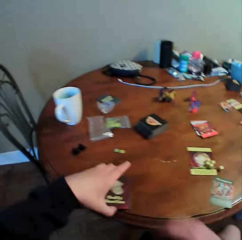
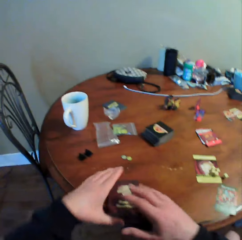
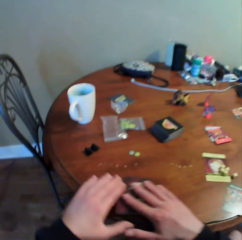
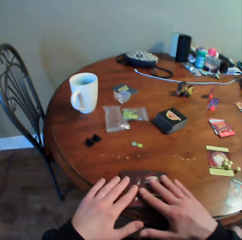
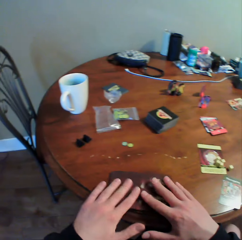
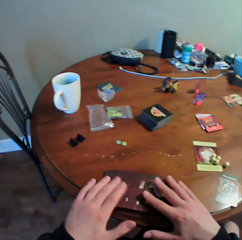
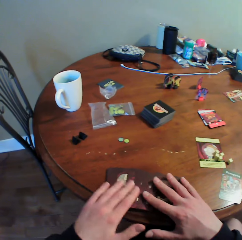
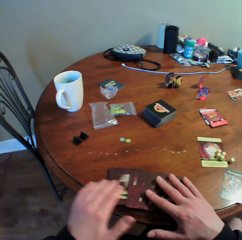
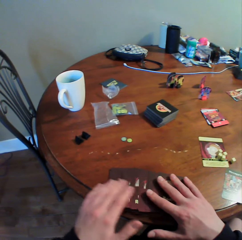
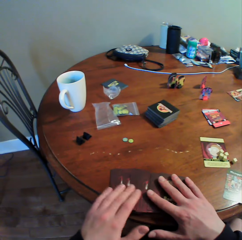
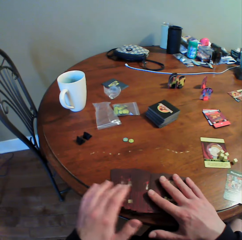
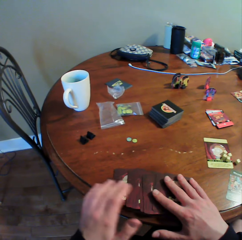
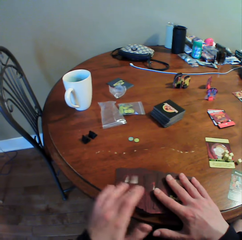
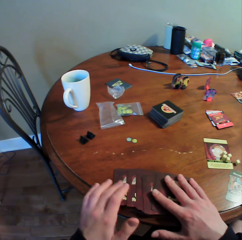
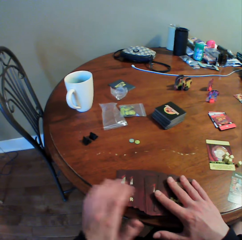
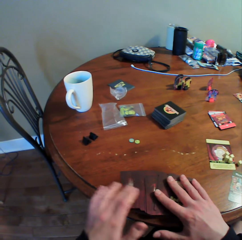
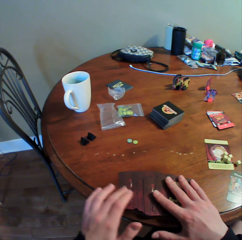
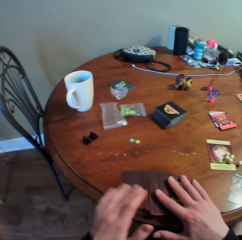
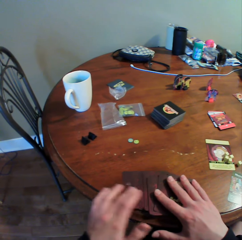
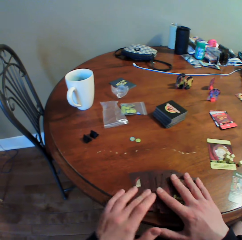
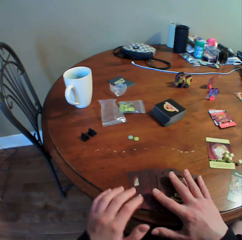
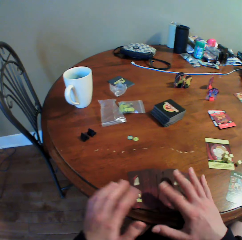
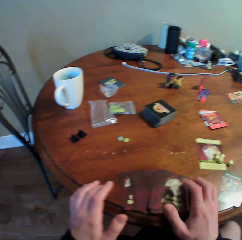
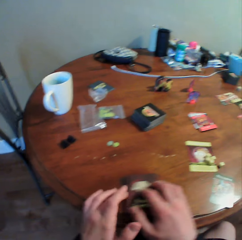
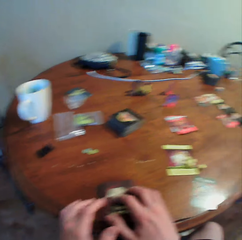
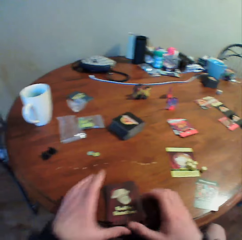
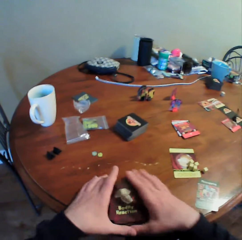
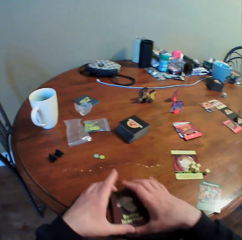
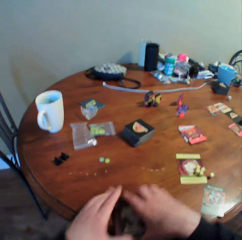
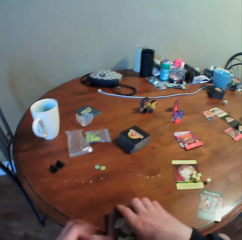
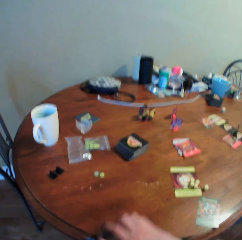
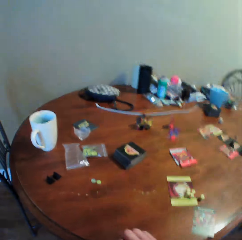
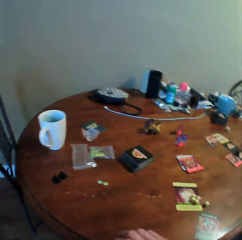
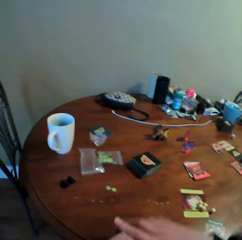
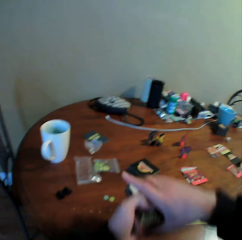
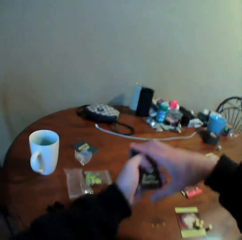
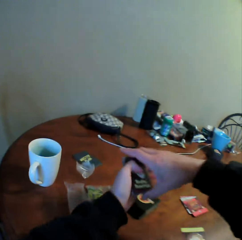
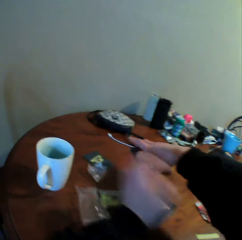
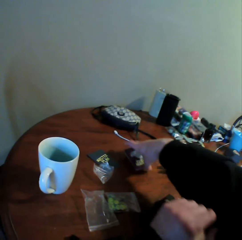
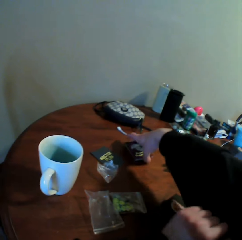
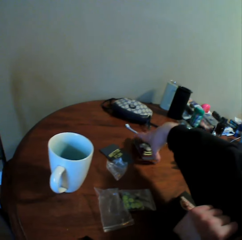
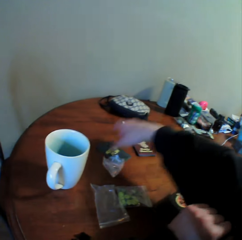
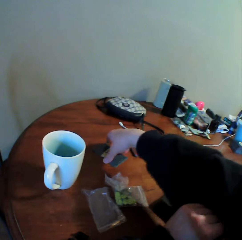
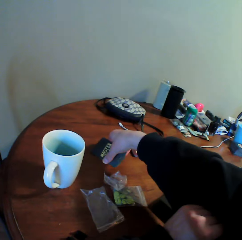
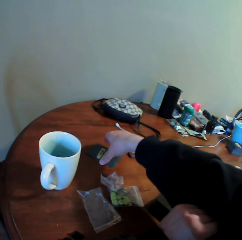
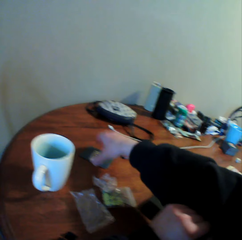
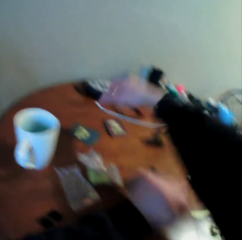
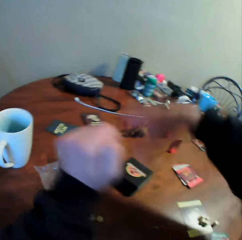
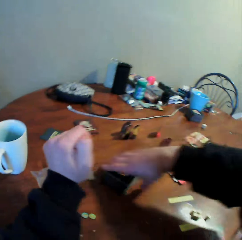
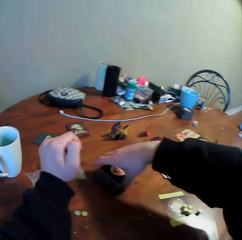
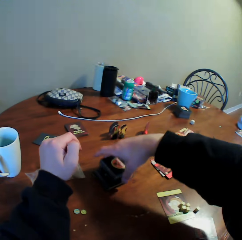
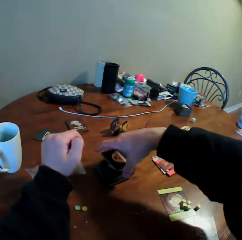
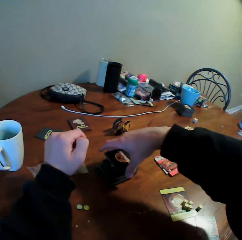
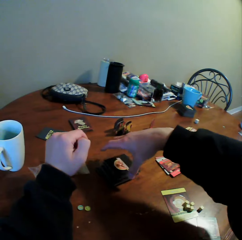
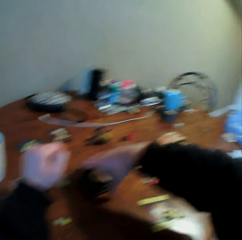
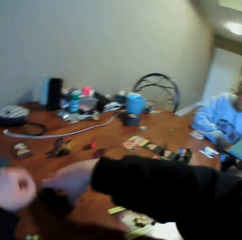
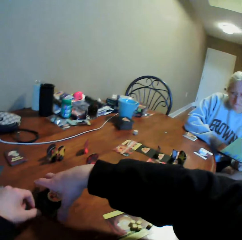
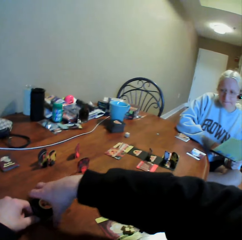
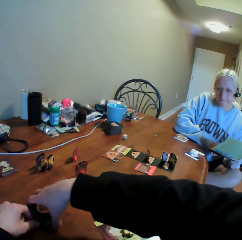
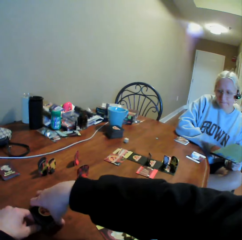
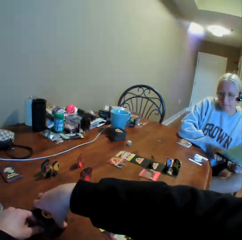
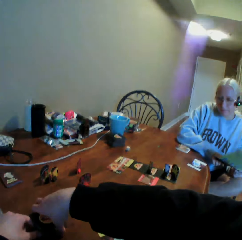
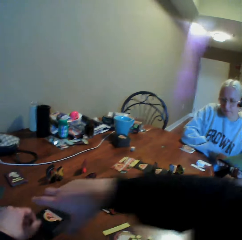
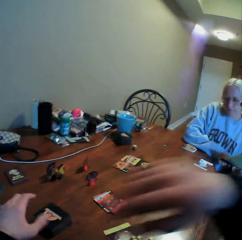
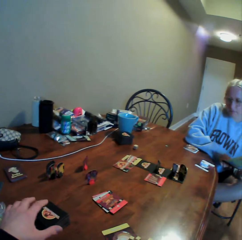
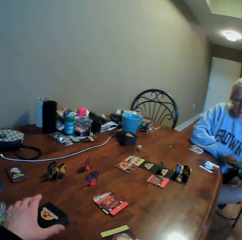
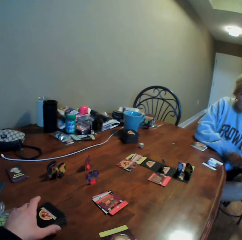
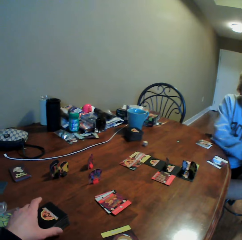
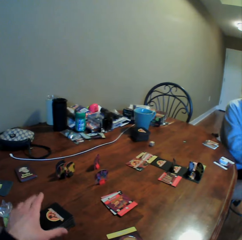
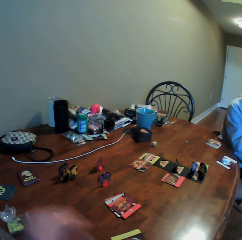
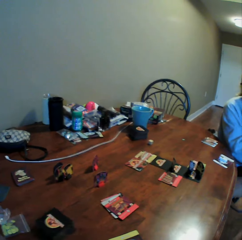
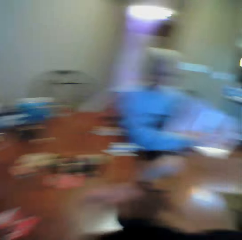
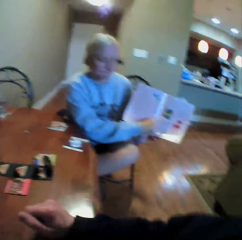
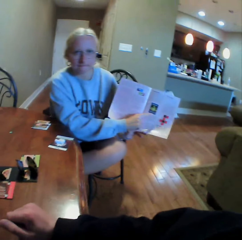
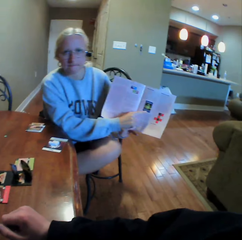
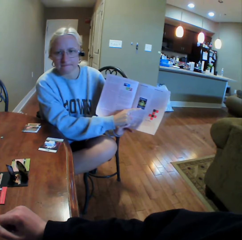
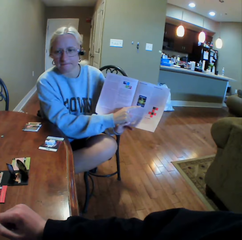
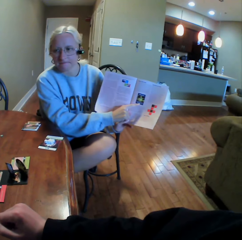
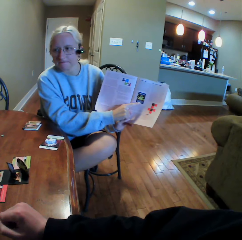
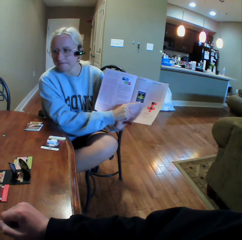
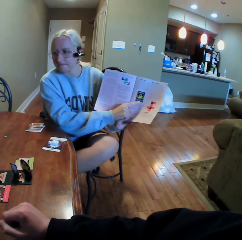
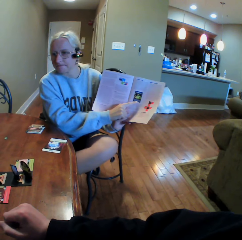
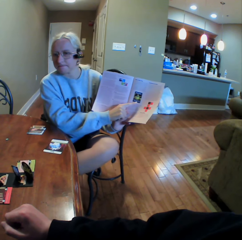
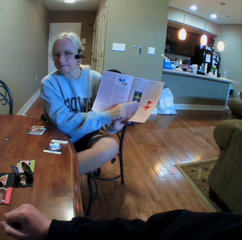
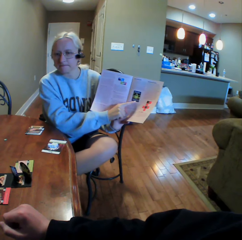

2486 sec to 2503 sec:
The camera wearer puts cards on the table and moves the cards on the table. They pick up the cards from the table, put the cards on the table, and hold the cards on the table. They move the cards on the table and arrange the cards on the table. A woman looks around. The camera wearer holds the cards on the table. They pick up the cards from the table. The woman moves a hand. The woman does something. The camera wearer looks around. The woman shows a man a book.

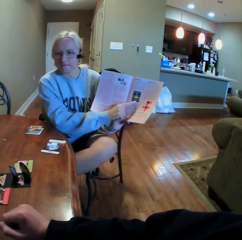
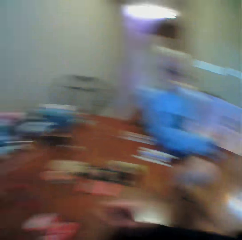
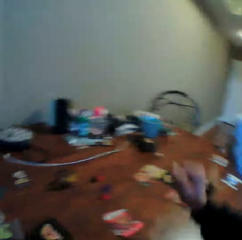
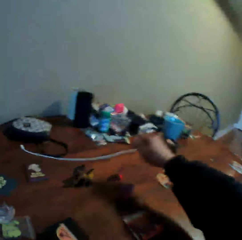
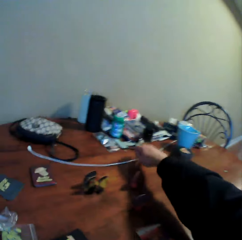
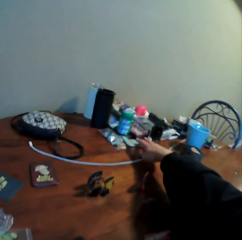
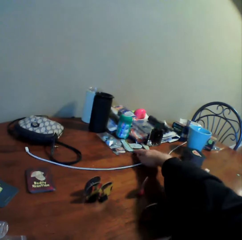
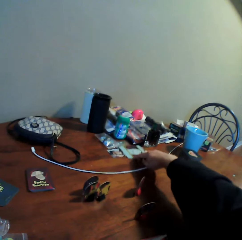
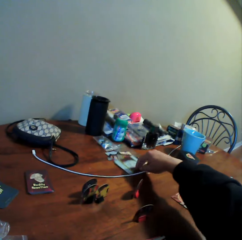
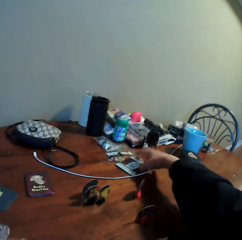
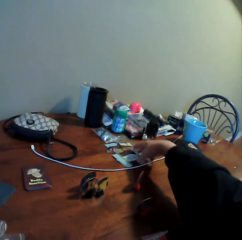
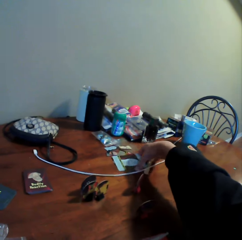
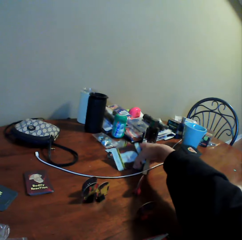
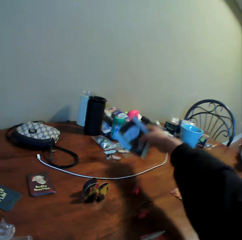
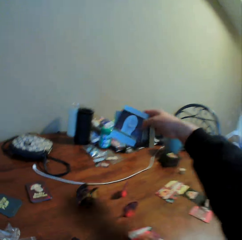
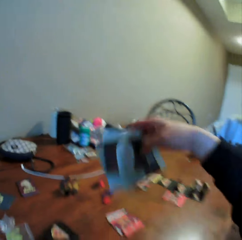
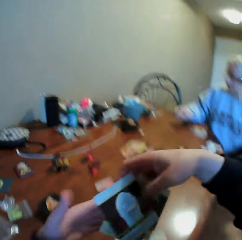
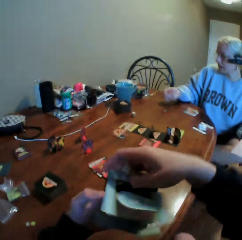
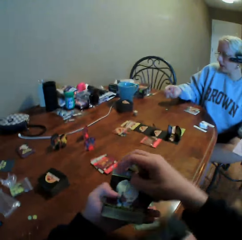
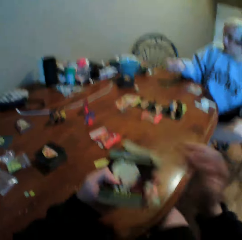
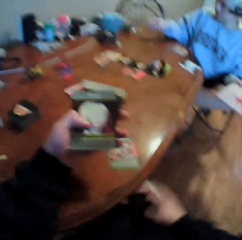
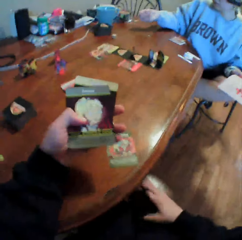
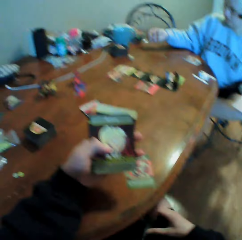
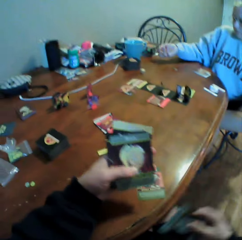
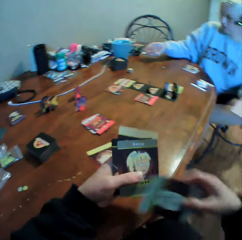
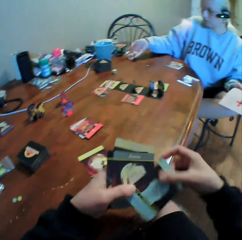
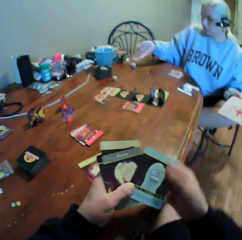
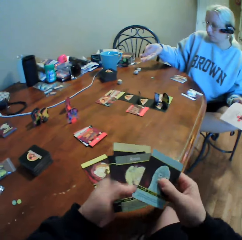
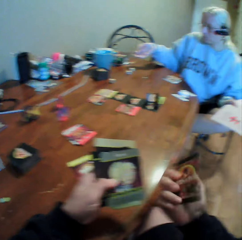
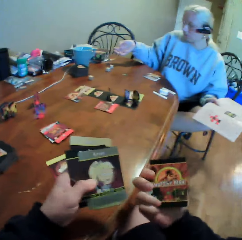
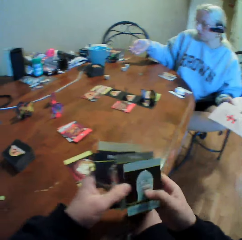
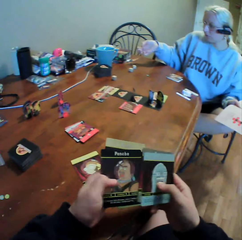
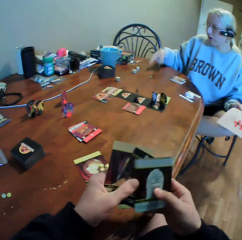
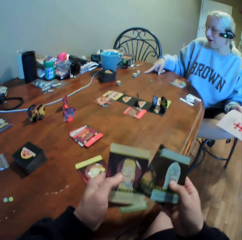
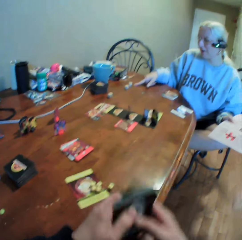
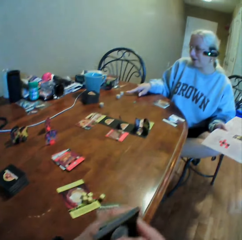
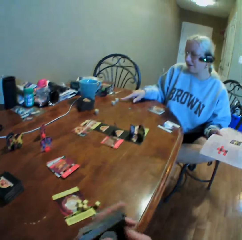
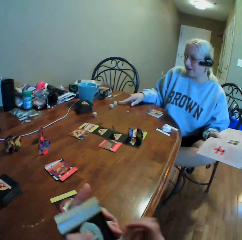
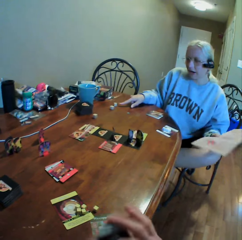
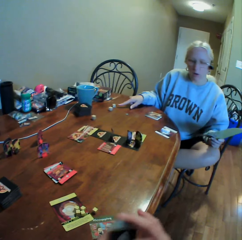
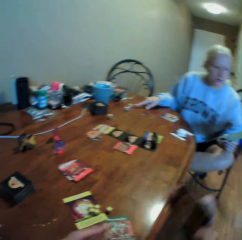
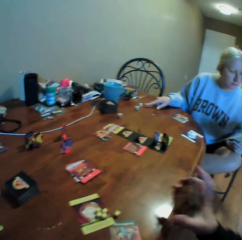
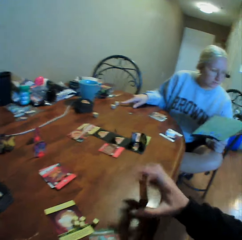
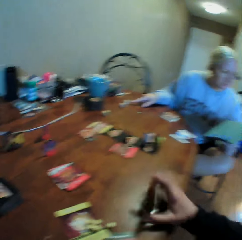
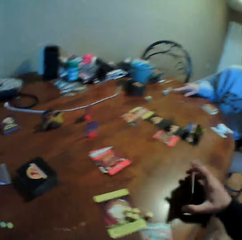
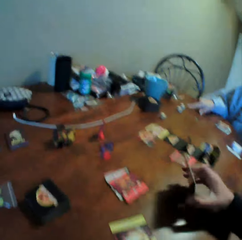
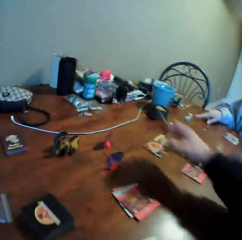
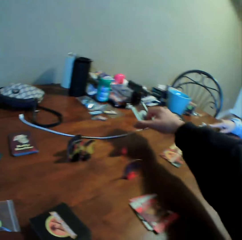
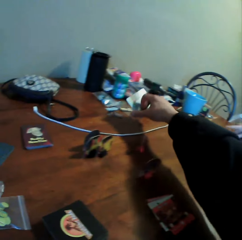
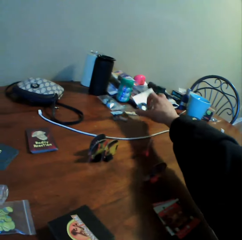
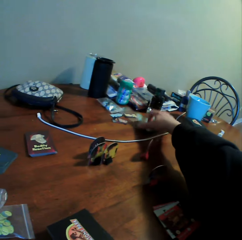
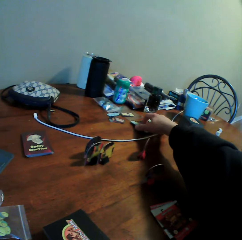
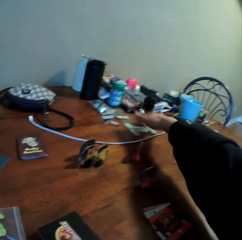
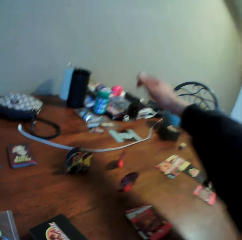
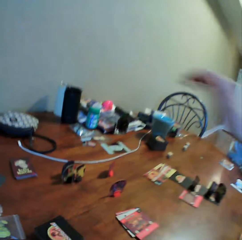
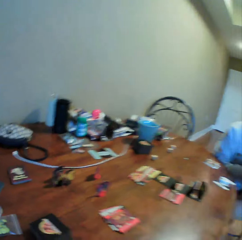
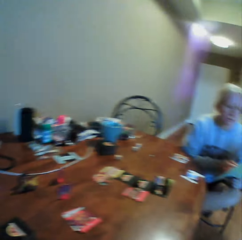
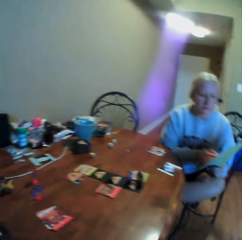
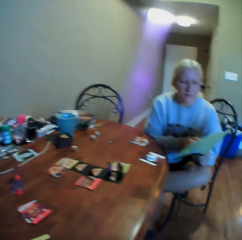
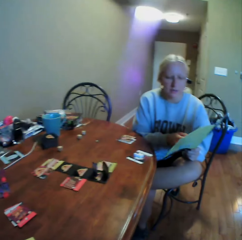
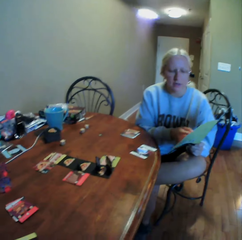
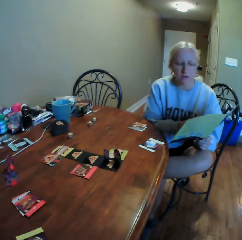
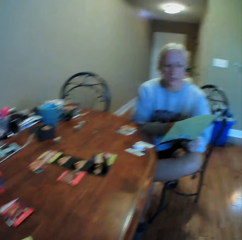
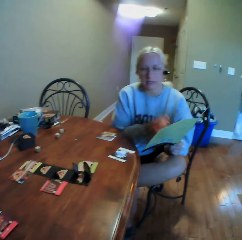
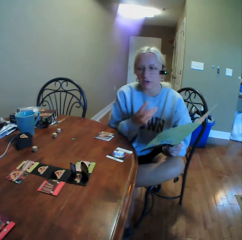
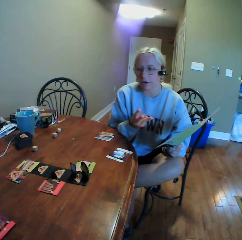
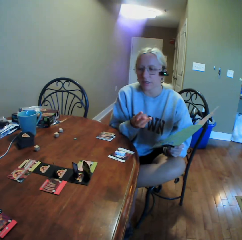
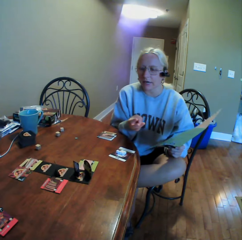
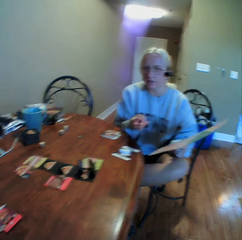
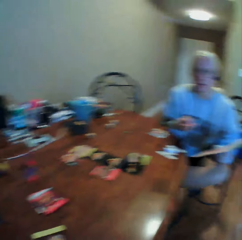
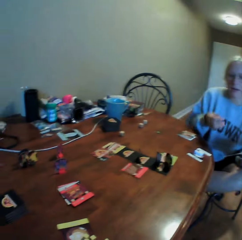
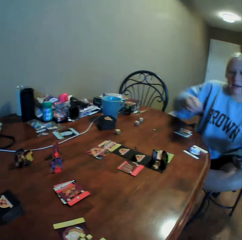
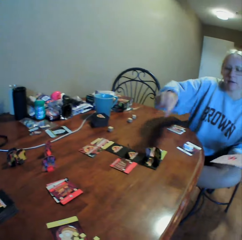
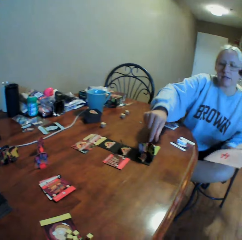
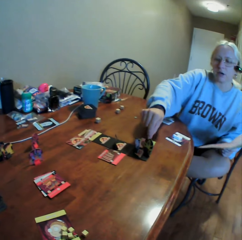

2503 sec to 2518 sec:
The camera wearer picks up a card from the table. A woman shakes dice. The camera wearer picks up a card on the lap. He picks up cards from the table. The woman puts the dice on the table. The camera wearer turns the card. The woman drops something on the table. The camera wearer moves the cards. The woman points at the table. The camera wearer sorts the cards in his hands. He looks around and holds the cards on the table. The woman reads a book. The camera wearer puts the cards on the table and looks around. The woman points at the book. The woman holds the book with her hands. The woman uses gestures.
